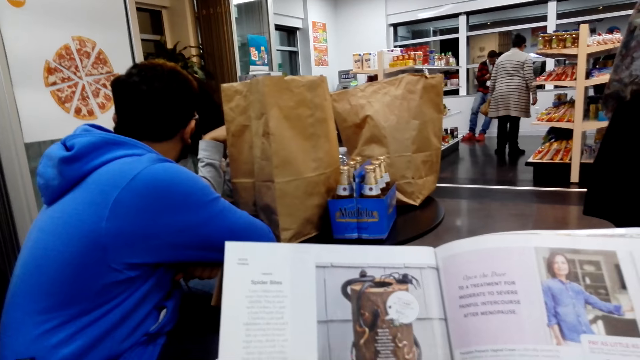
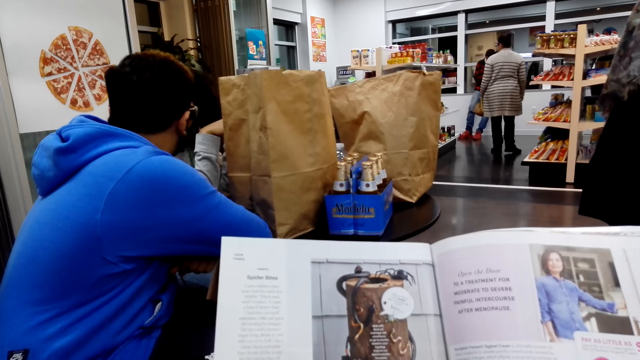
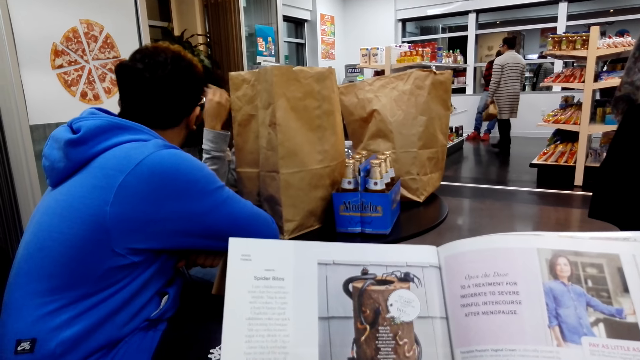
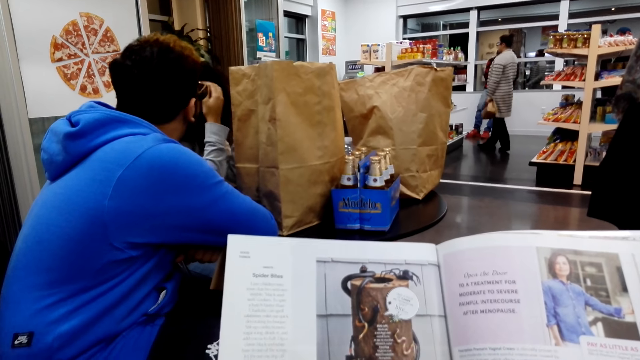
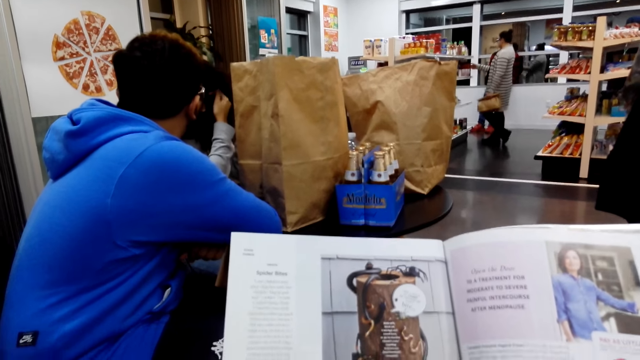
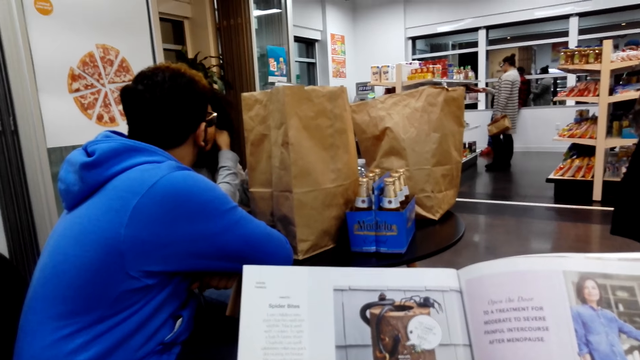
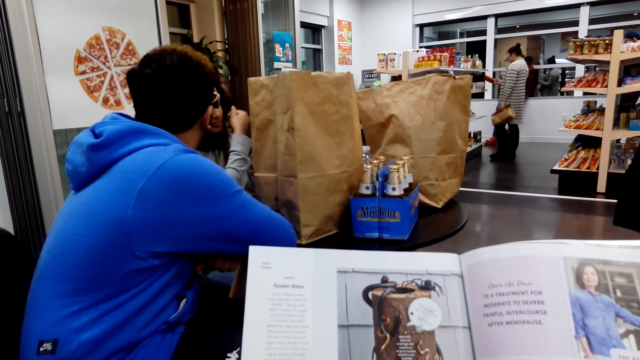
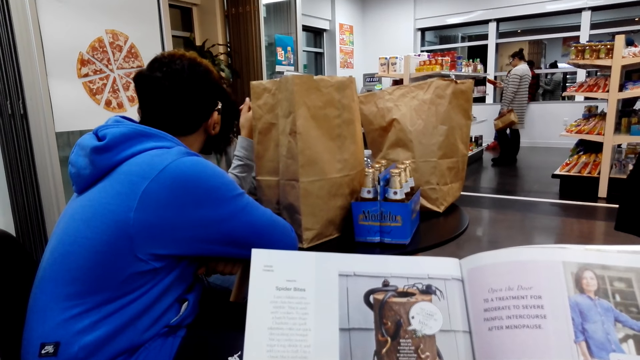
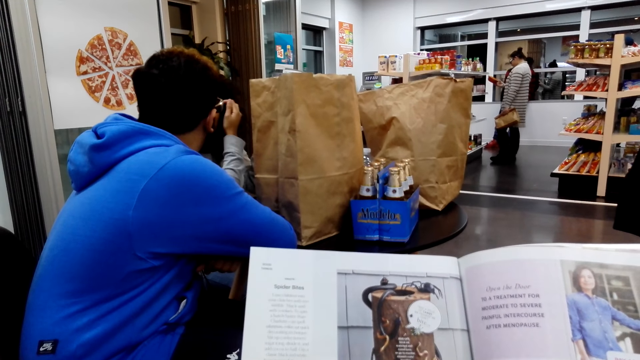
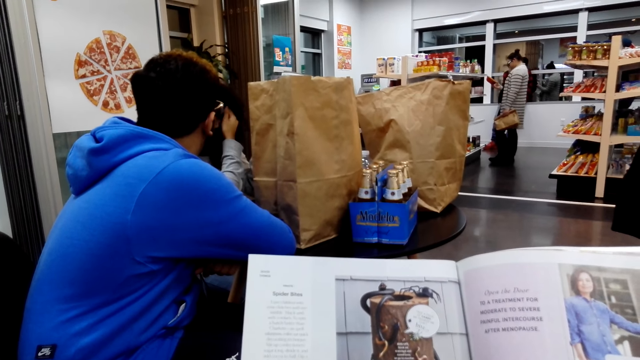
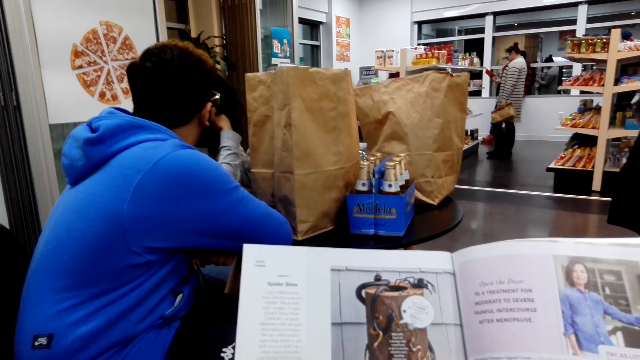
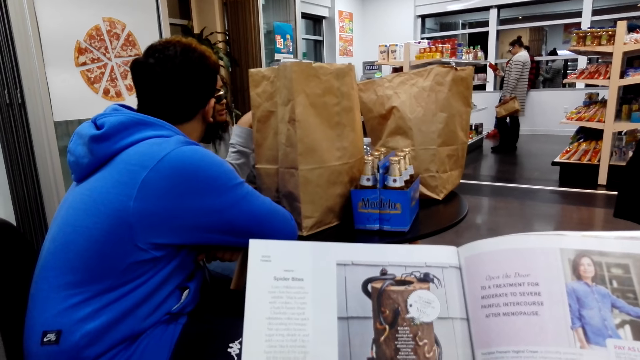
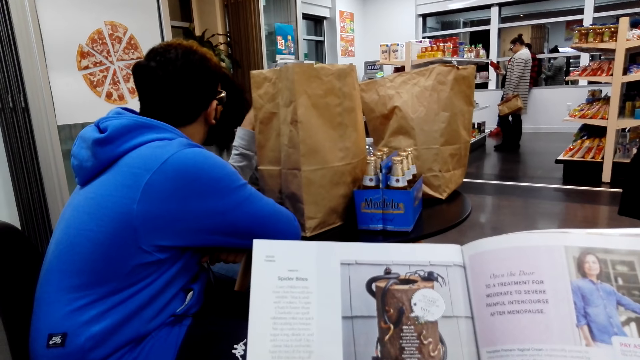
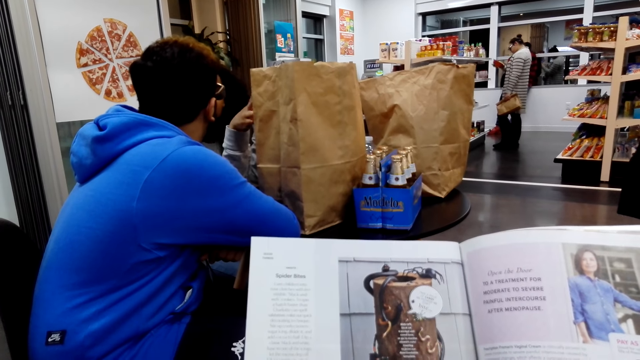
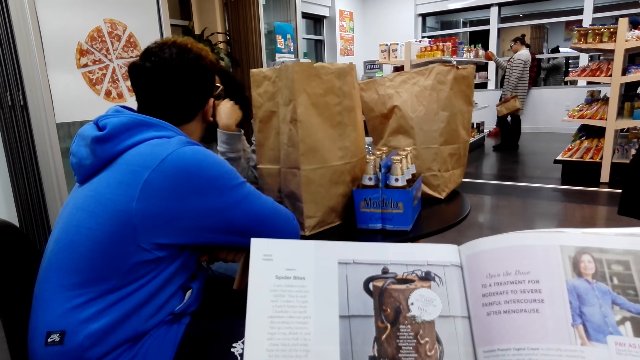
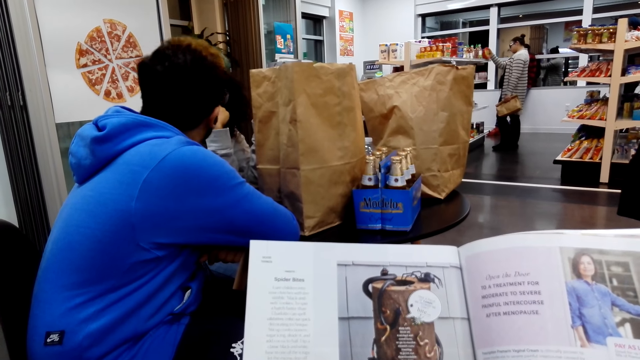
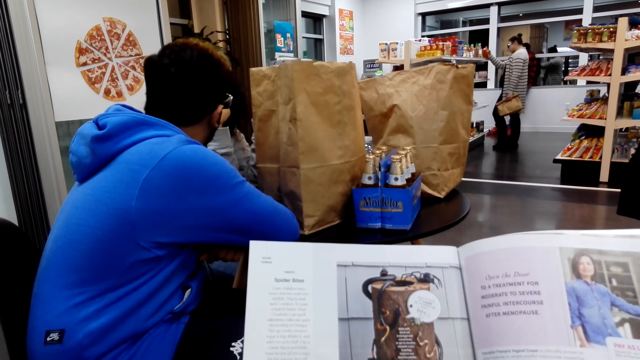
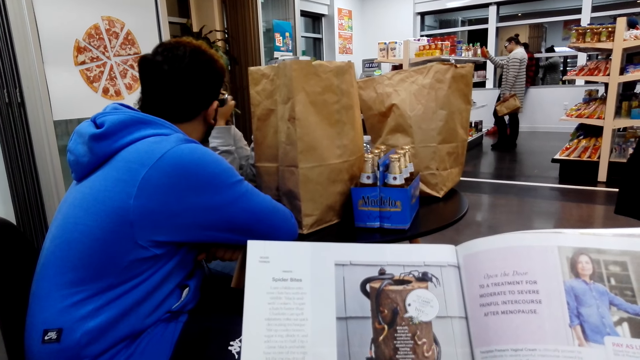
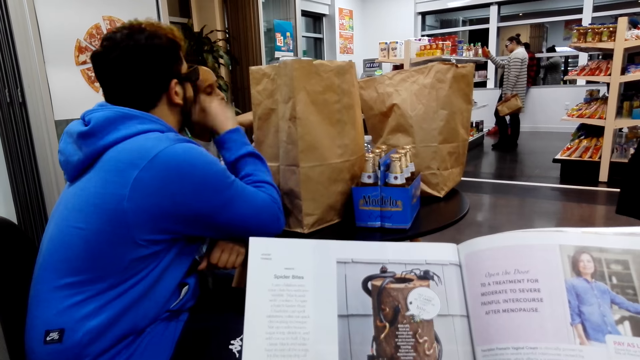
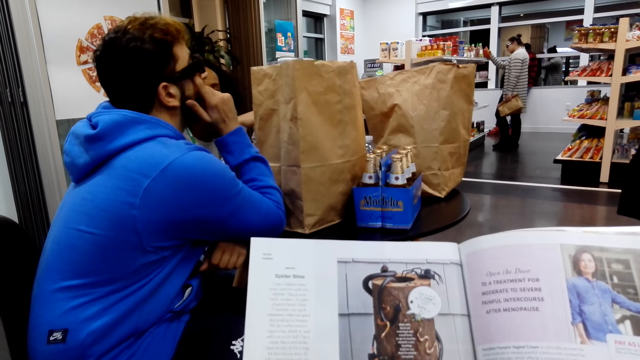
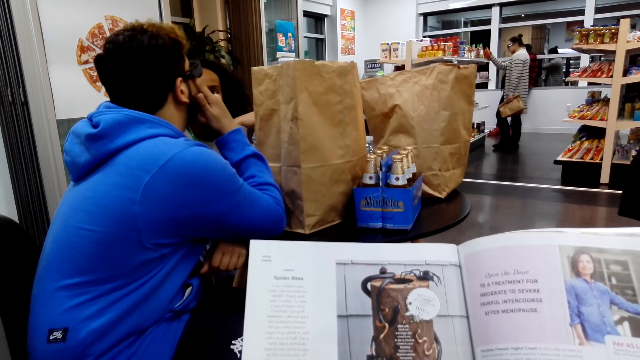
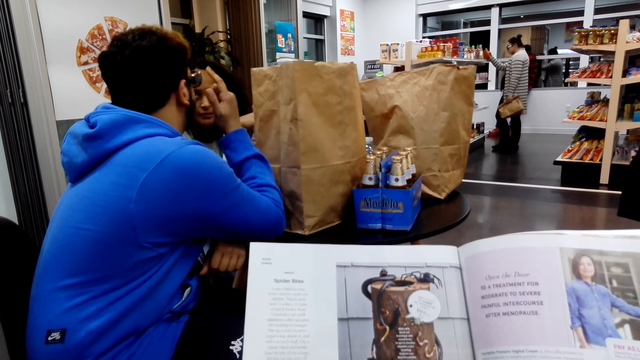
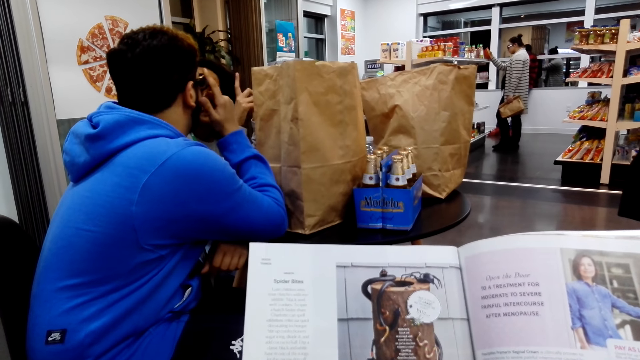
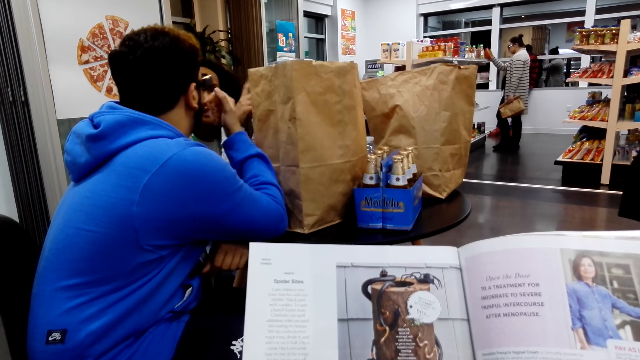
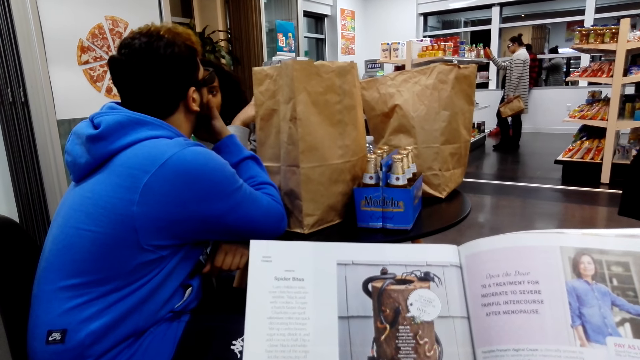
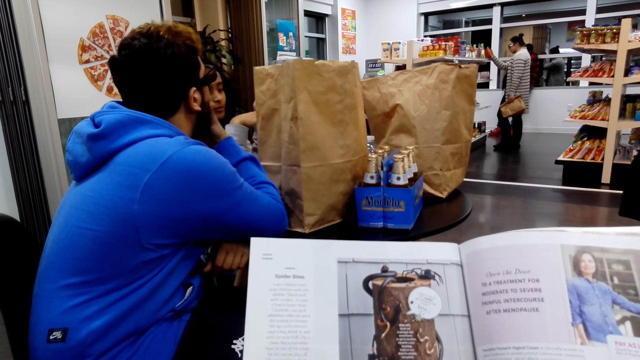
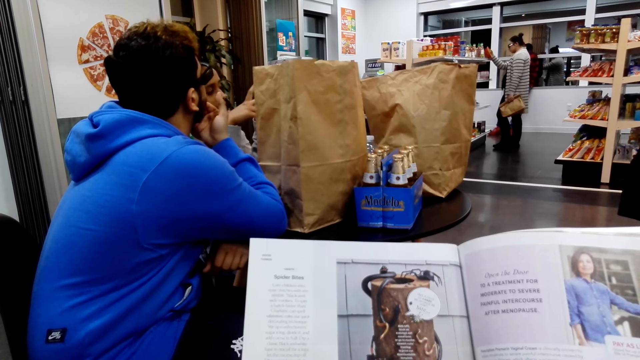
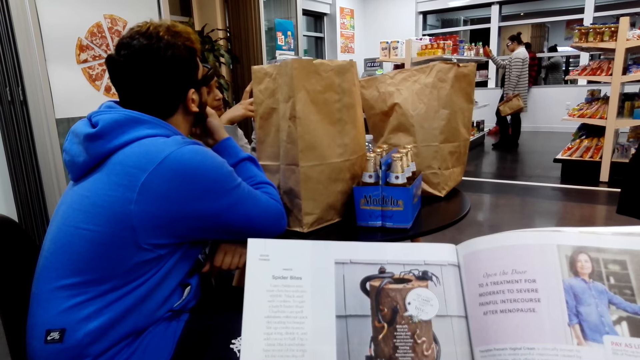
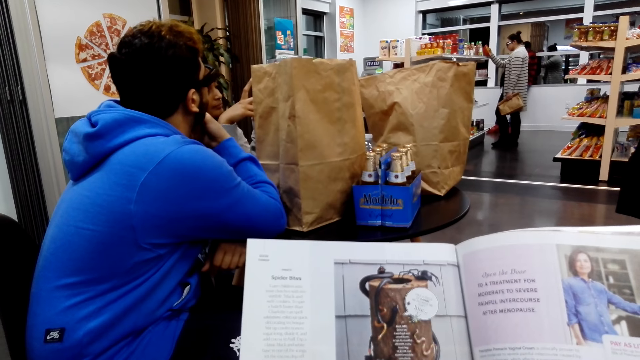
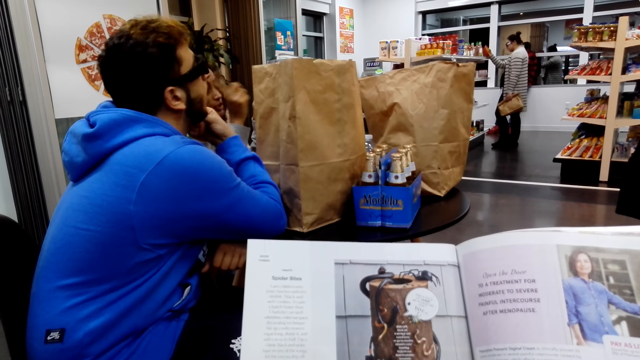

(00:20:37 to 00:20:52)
A woman moves around. The woman checks something. A man cleans the eye. Another woman converses with the man.

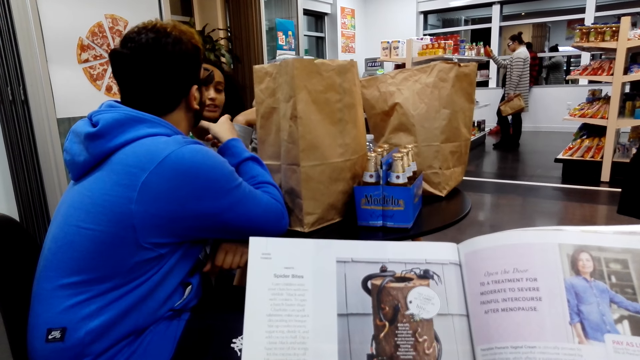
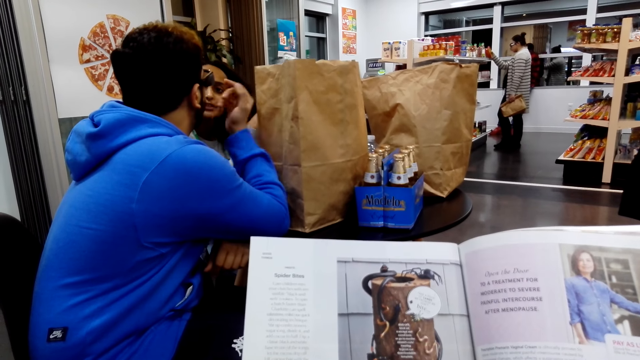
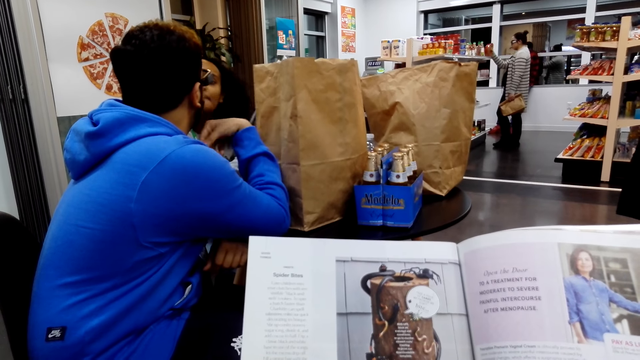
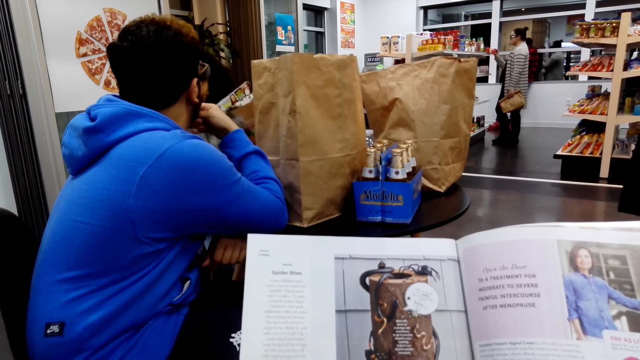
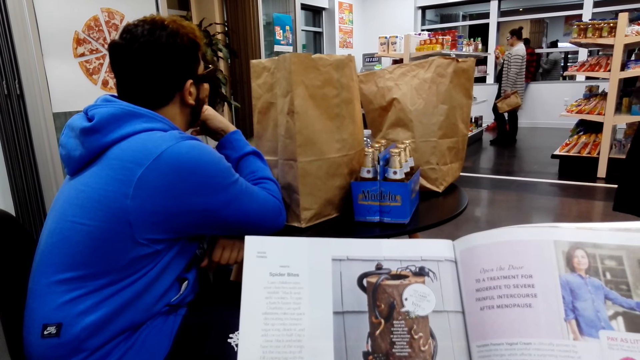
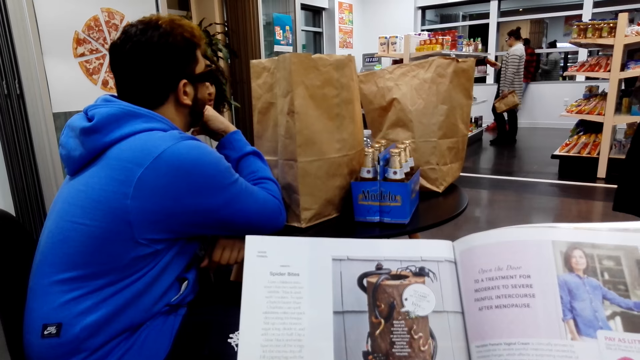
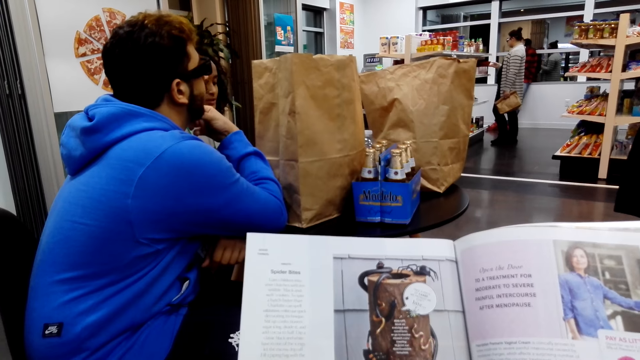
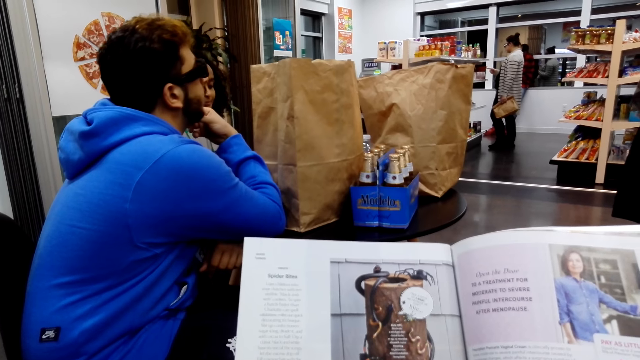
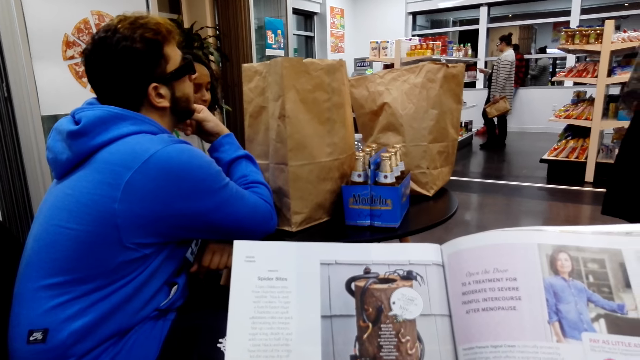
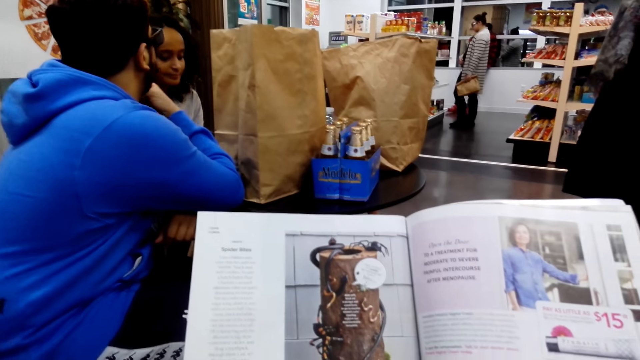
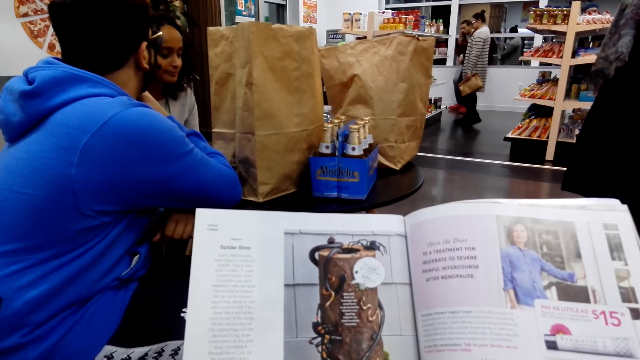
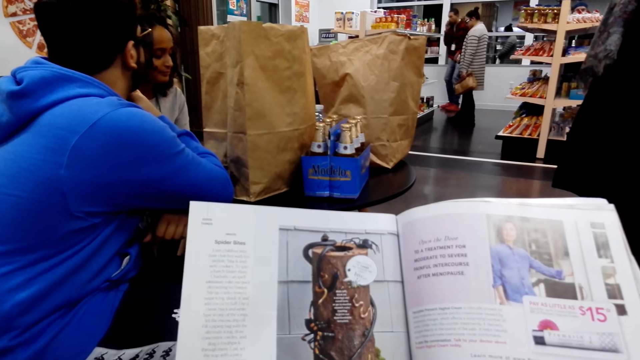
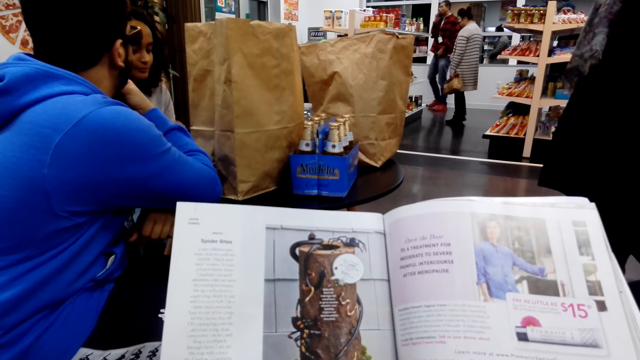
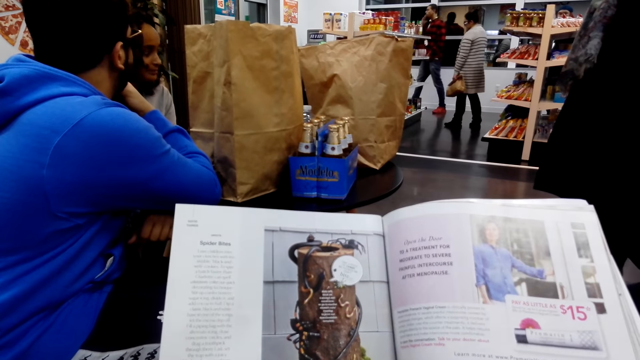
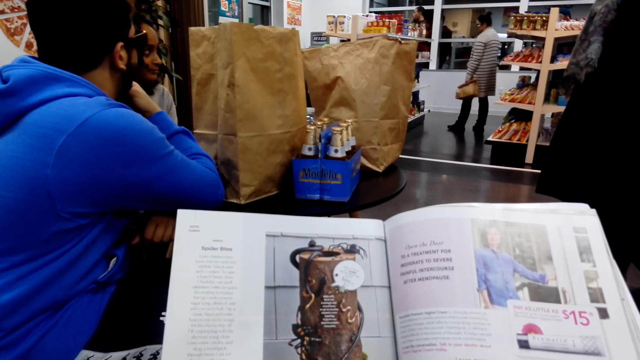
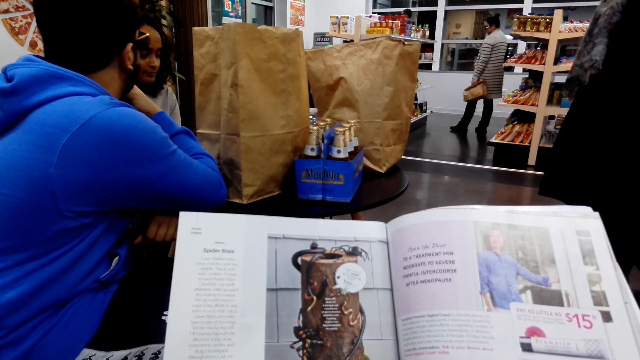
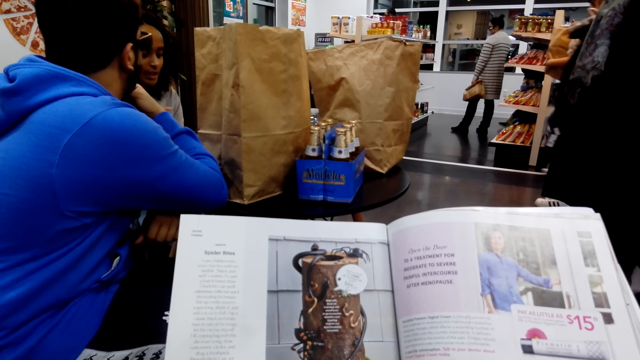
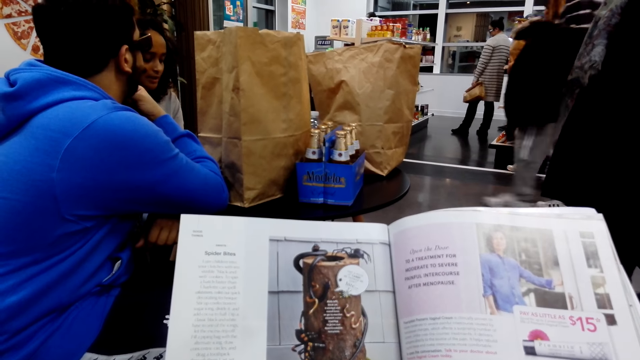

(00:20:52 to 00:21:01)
The camera wearer reads the book. A man makes a call.
